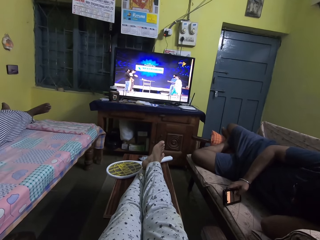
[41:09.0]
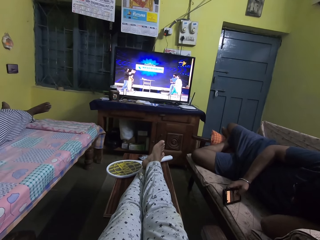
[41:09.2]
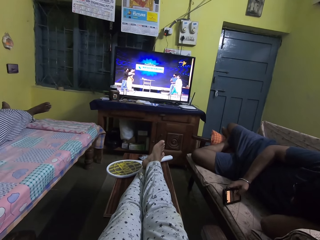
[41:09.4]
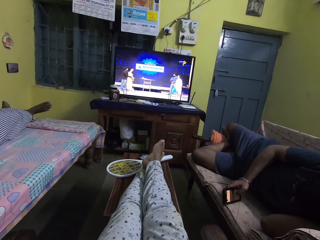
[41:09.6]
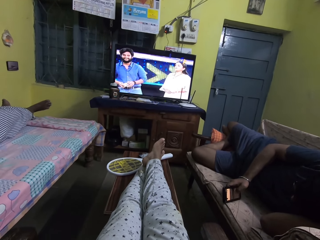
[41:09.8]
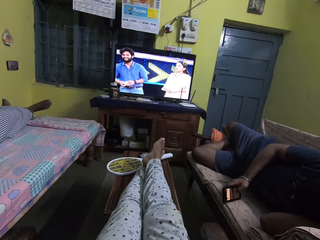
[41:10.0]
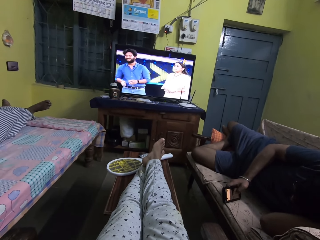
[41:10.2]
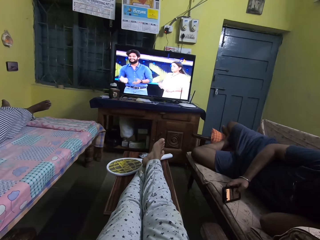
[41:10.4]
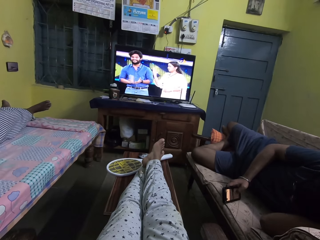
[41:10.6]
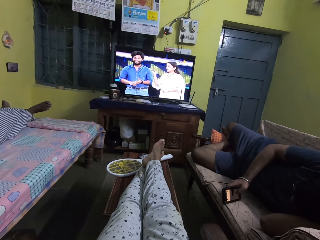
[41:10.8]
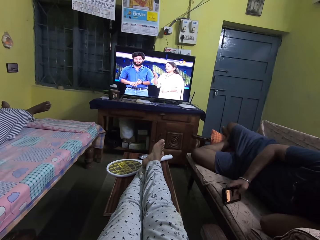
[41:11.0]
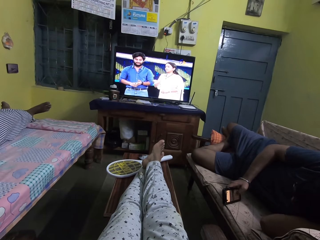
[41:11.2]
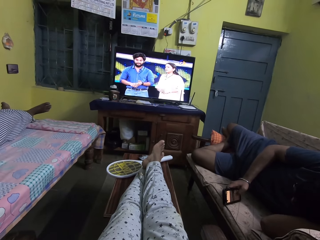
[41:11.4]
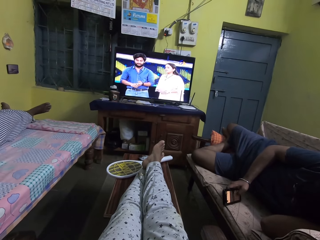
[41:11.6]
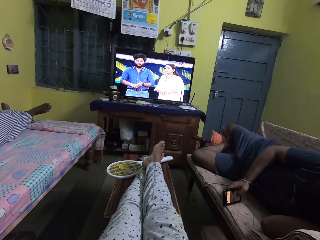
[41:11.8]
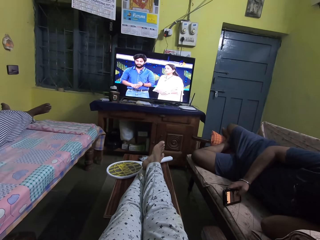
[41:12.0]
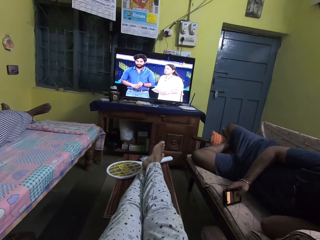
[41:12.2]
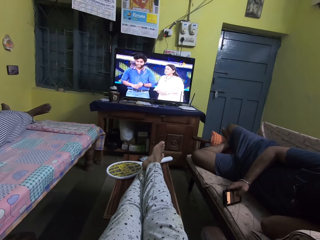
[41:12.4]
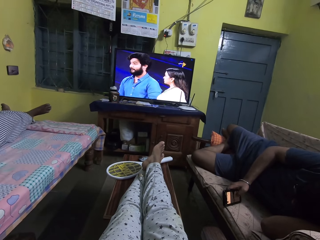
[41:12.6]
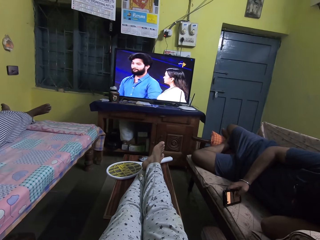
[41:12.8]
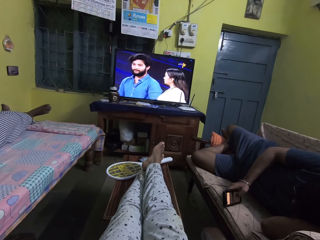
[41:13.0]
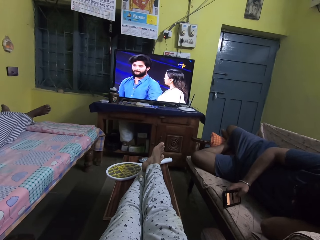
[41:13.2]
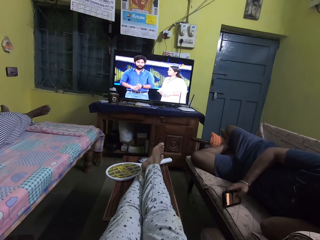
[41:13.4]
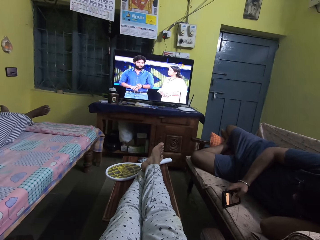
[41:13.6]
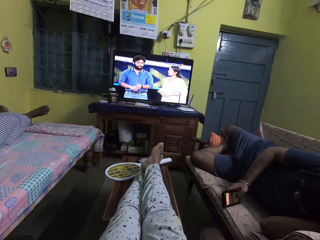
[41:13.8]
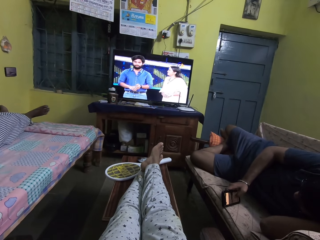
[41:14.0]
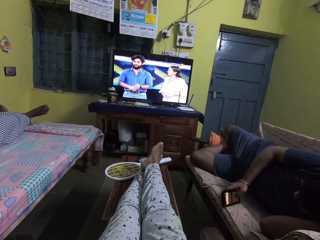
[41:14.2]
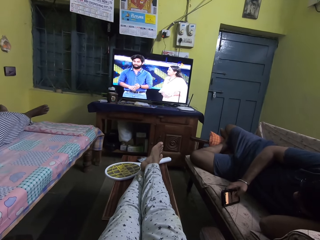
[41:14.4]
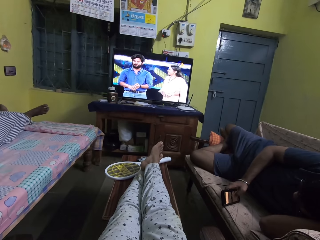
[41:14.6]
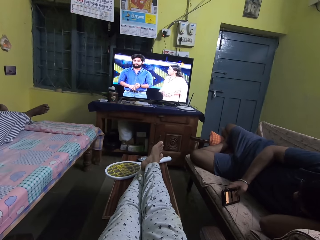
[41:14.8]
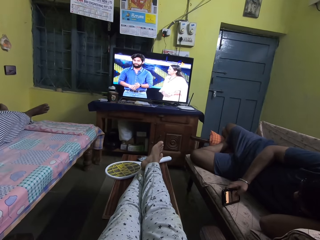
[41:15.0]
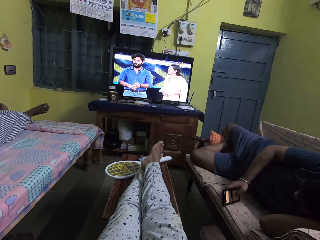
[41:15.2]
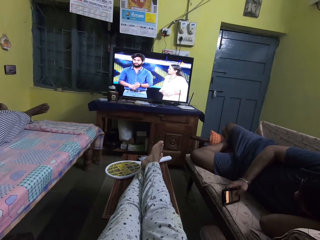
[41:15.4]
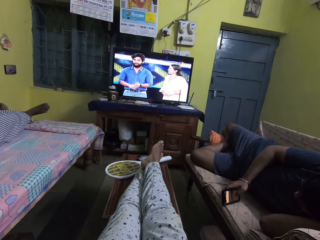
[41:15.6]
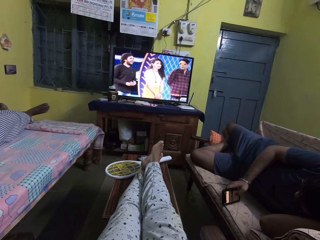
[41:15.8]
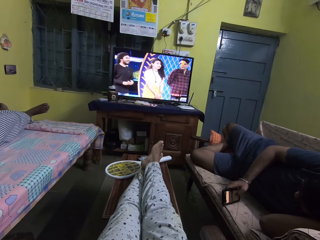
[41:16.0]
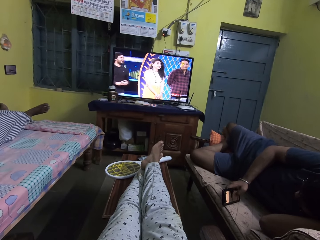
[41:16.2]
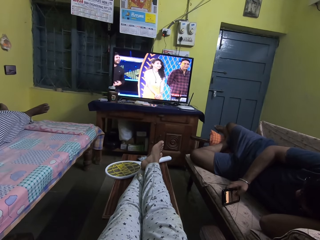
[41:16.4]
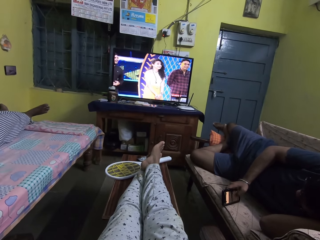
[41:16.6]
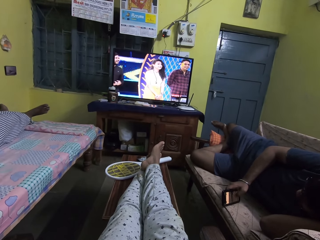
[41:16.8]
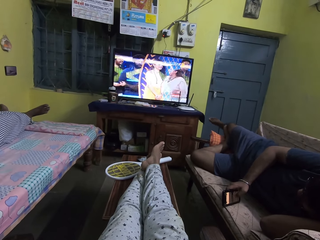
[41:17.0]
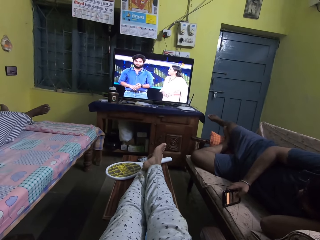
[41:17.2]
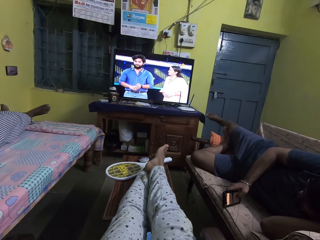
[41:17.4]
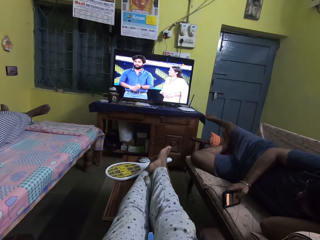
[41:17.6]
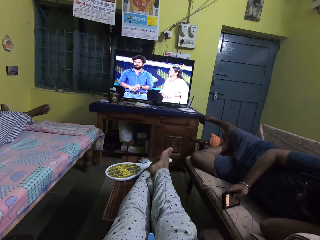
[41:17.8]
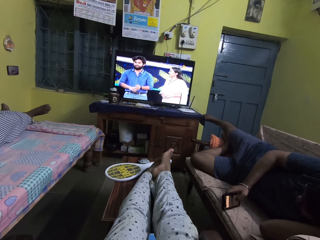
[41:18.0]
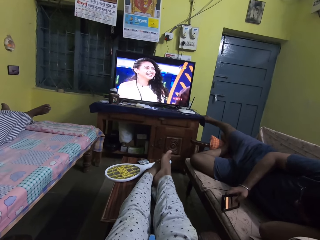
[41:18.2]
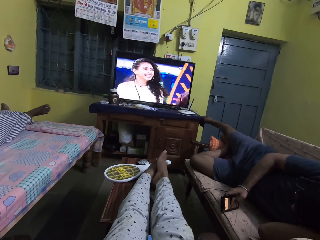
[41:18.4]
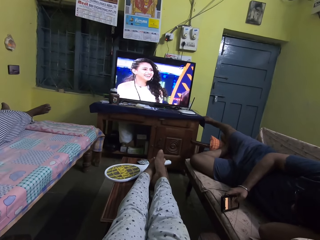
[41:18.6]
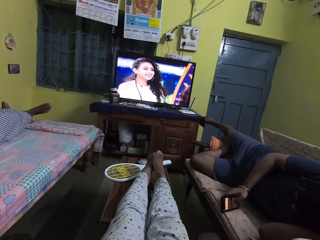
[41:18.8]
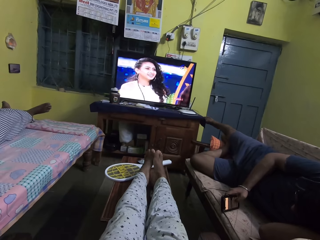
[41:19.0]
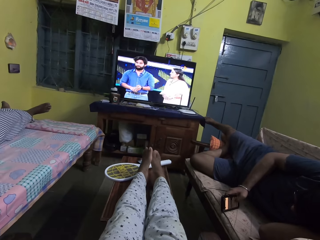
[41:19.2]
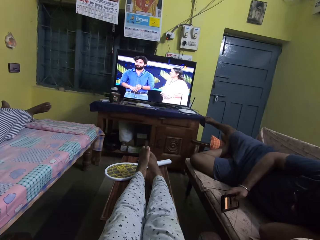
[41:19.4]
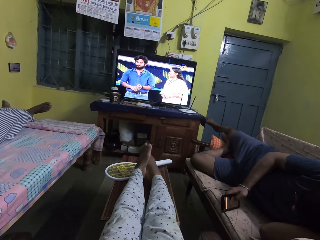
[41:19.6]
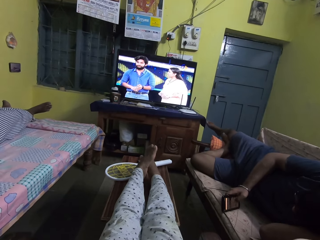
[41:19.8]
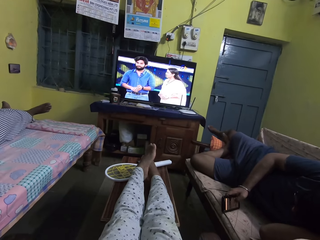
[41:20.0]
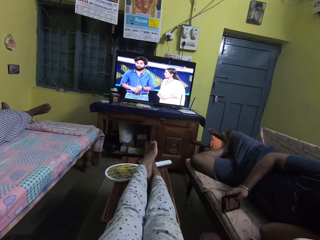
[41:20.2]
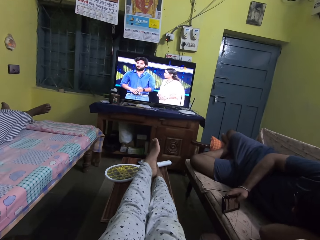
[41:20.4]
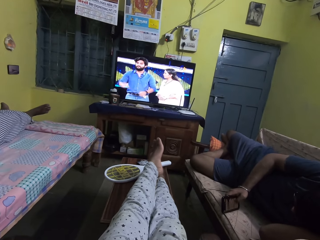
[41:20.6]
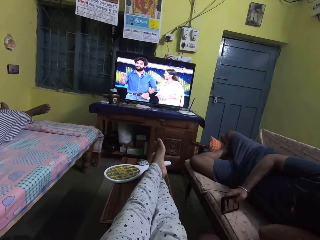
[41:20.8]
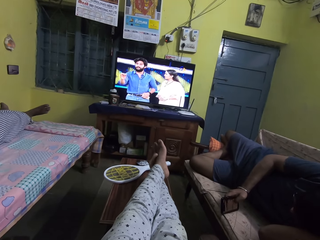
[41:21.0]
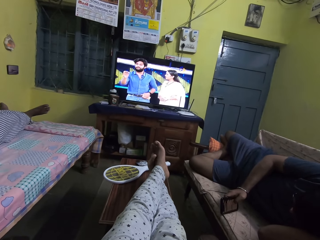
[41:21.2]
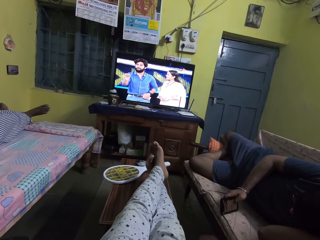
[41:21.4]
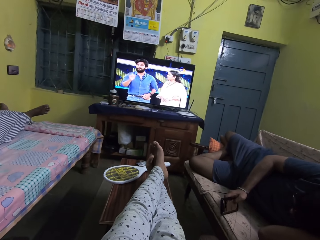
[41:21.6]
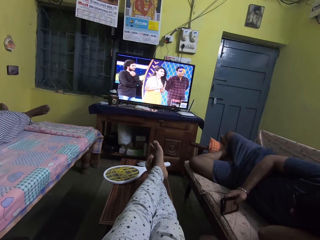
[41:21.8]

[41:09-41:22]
The camera wearer raises her right leg.

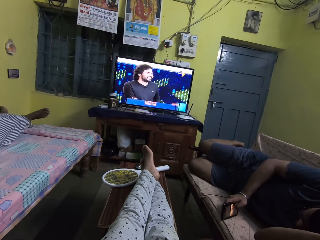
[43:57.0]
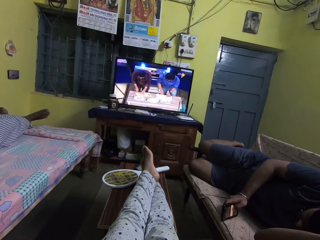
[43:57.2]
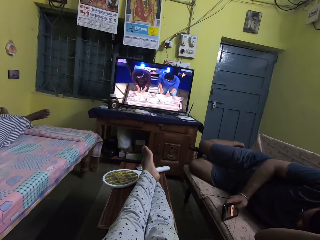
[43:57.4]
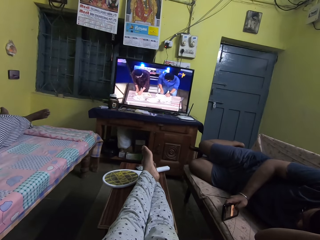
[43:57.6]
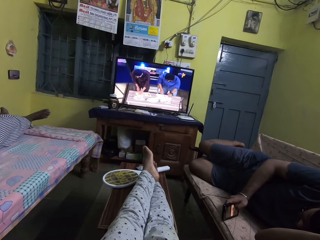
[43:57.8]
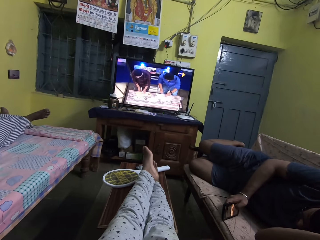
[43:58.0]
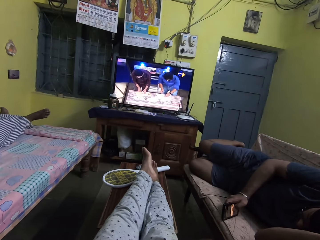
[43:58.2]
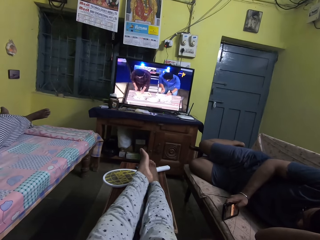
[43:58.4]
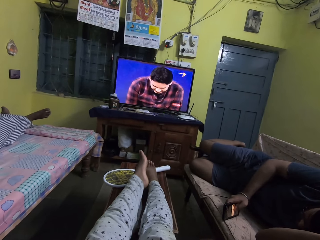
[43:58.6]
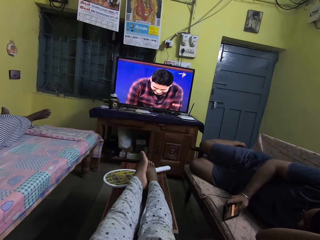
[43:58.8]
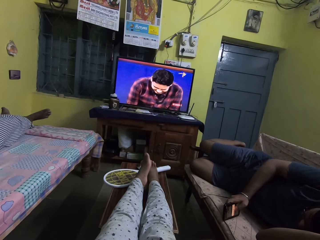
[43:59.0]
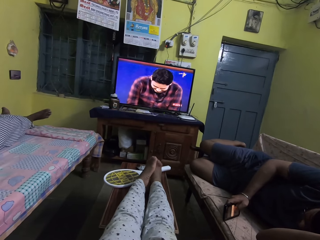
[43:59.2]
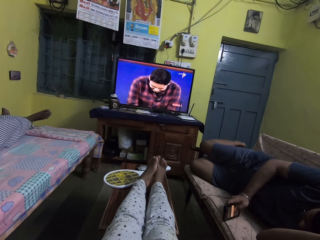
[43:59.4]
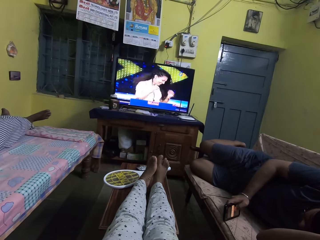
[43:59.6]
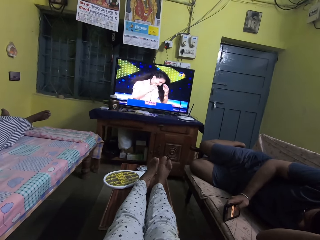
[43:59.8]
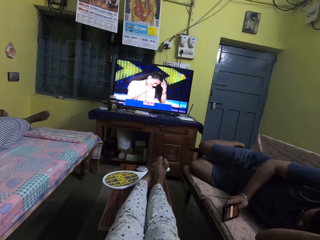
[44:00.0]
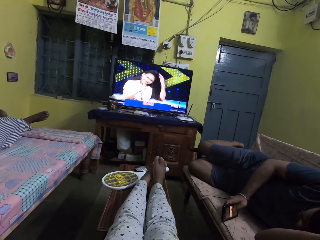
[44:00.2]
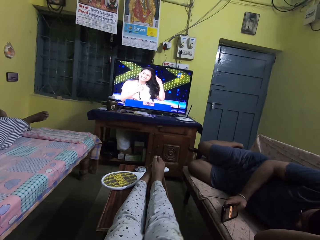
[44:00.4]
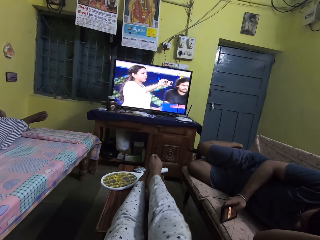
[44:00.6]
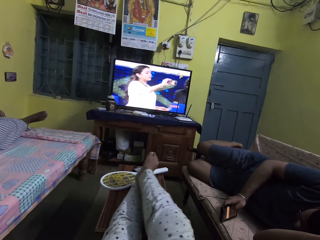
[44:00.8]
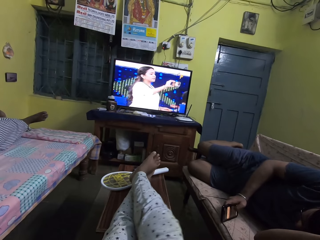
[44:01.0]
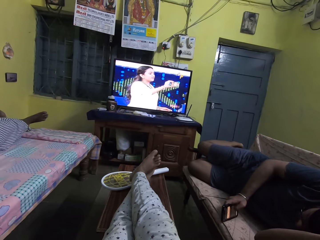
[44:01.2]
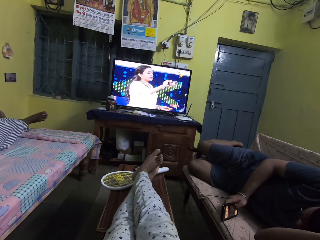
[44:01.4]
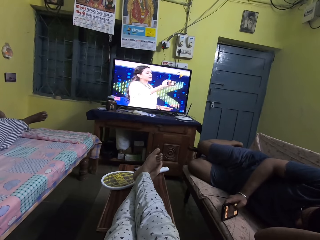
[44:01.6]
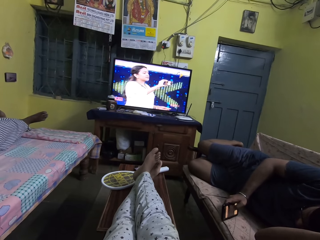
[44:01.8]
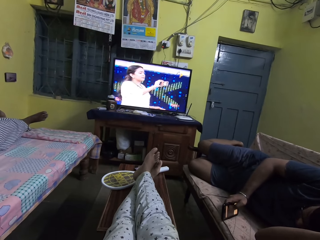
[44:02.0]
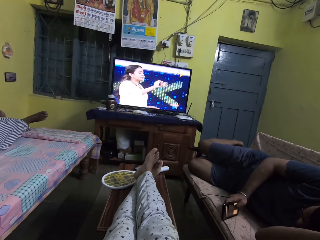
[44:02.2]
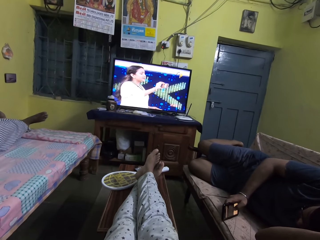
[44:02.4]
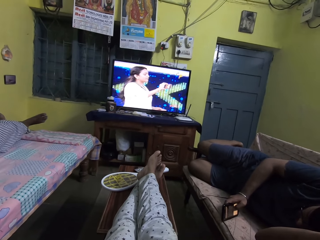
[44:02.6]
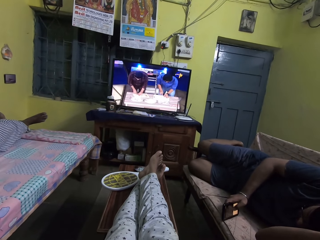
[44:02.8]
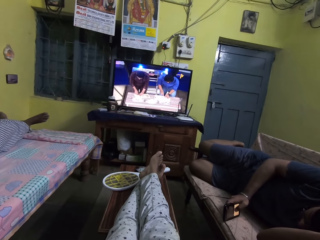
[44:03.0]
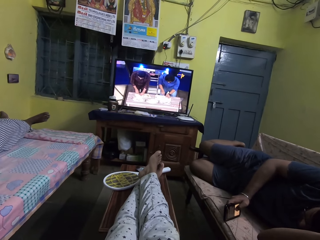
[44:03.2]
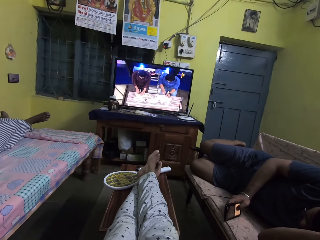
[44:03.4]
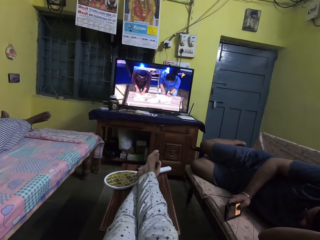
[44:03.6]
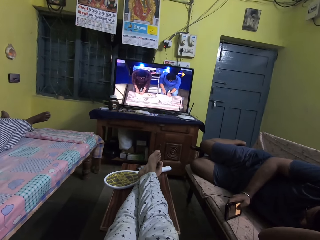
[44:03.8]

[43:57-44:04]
The camera wearer adjusts the legs on the table.

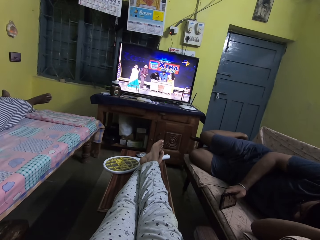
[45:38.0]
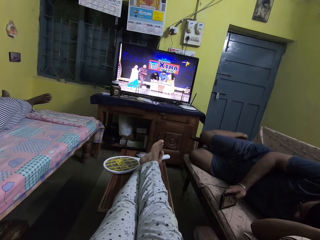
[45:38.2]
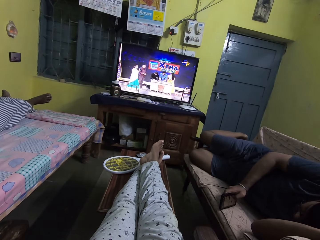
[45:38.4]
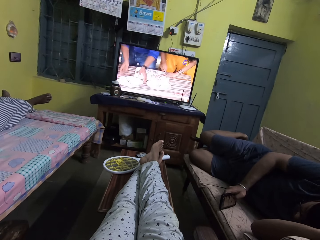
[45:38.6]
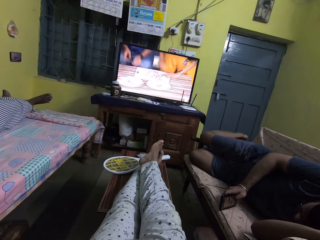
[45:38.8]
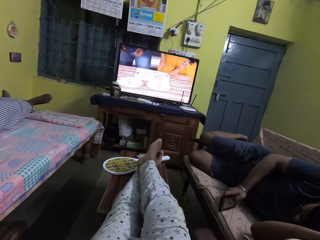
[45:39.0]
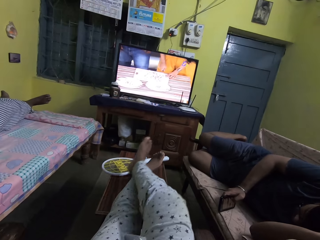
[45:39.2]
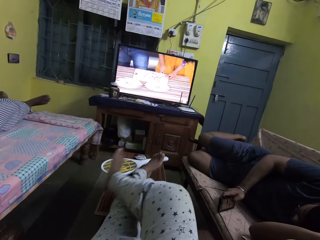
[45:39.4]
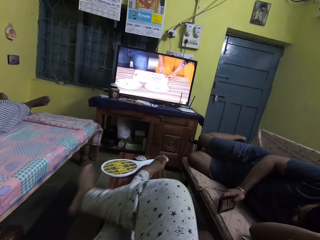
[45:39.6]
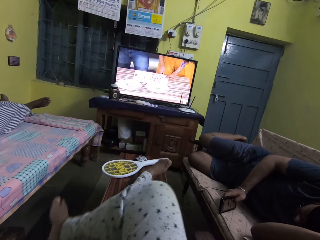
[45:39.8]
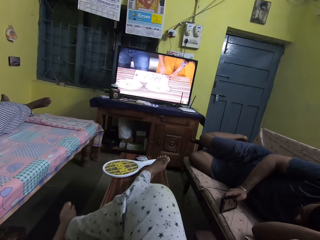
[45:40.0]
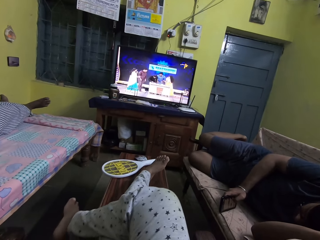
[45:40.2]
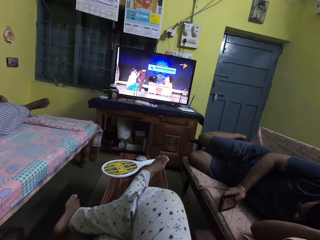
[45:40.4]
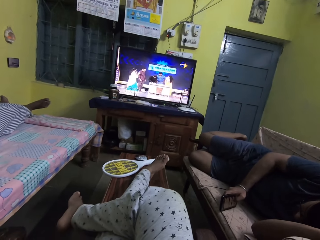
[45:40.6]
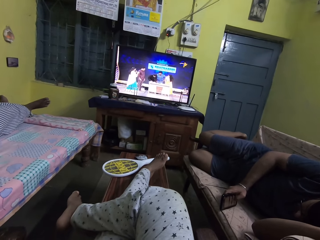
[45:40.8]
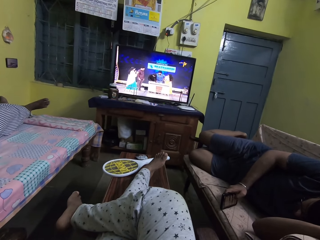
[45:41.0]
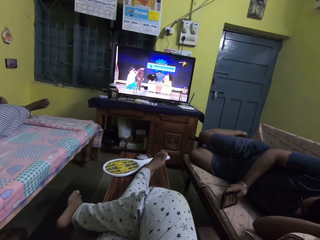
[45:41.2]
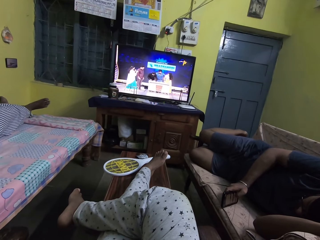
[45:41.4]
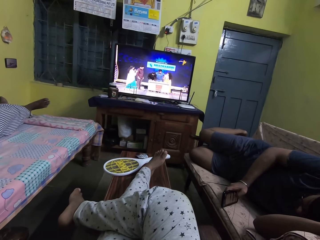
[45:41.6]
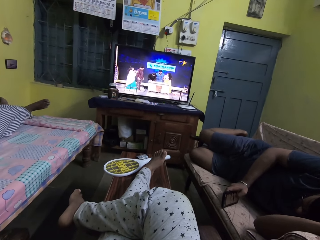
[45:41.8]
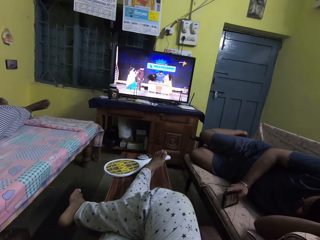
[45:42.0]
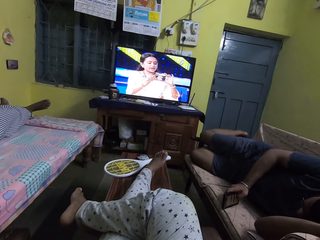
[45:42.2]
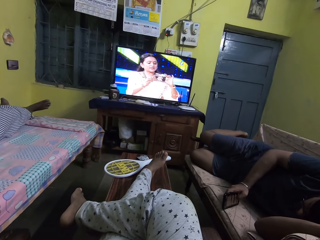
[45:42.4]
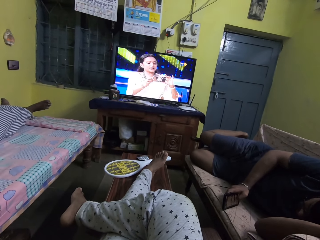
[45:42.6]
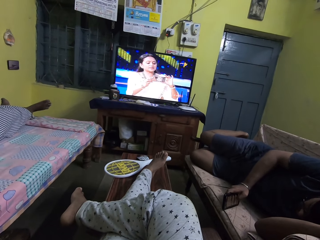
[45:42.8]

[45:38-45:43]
The camera wearer folds the leg.
